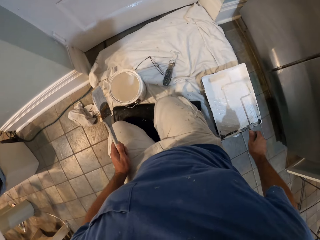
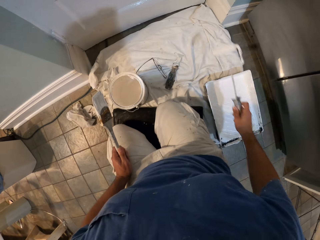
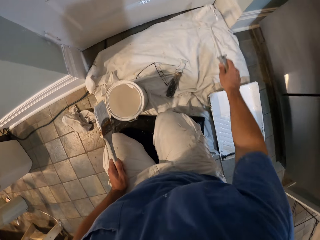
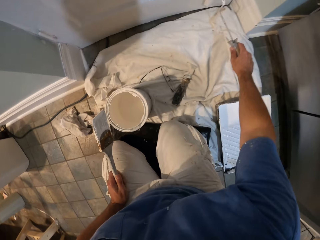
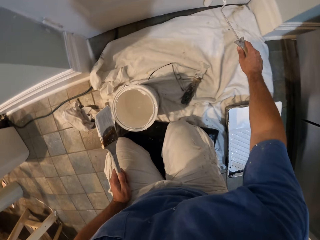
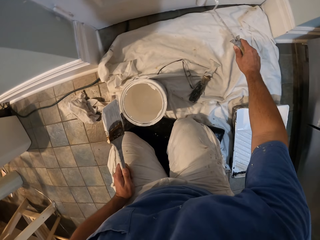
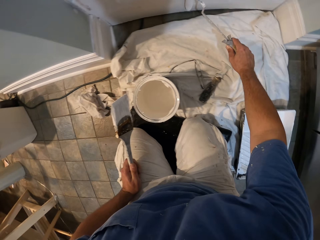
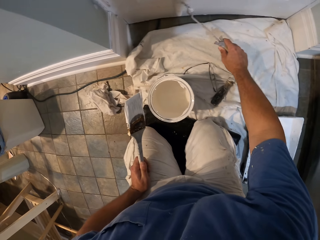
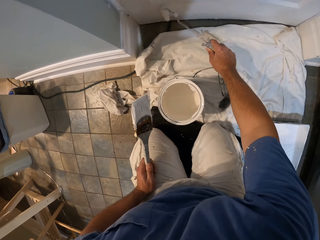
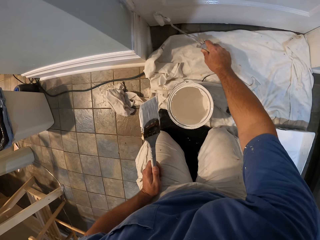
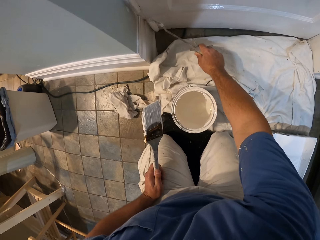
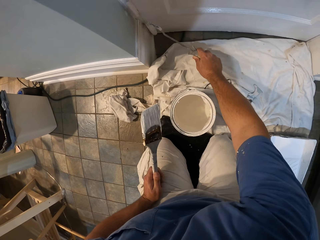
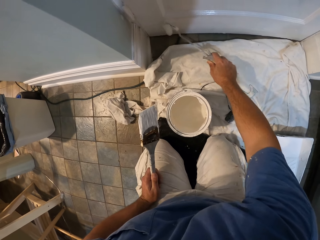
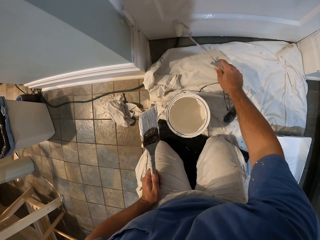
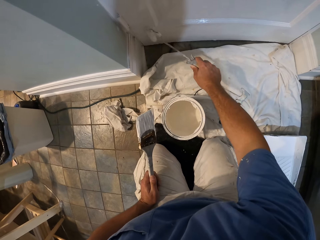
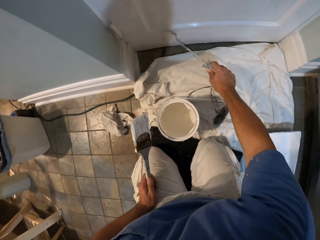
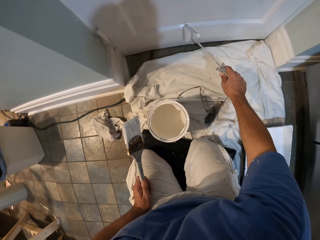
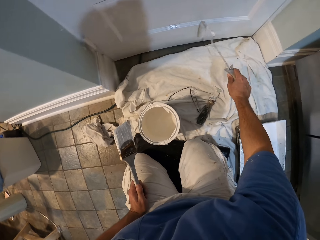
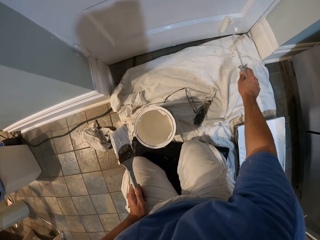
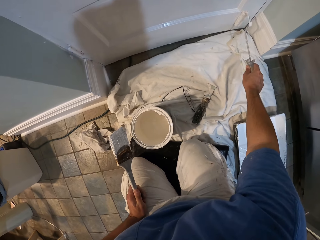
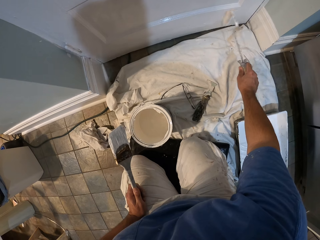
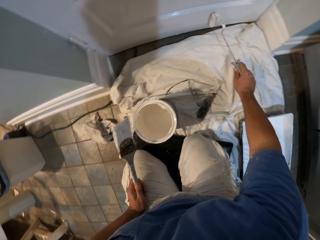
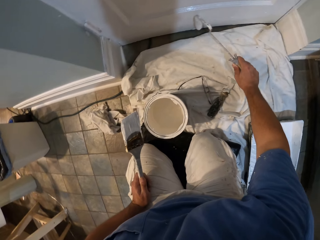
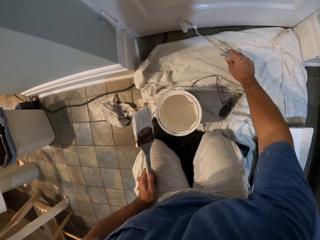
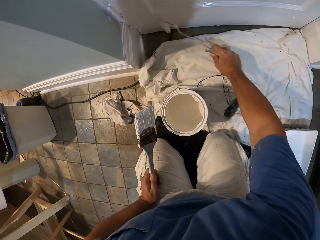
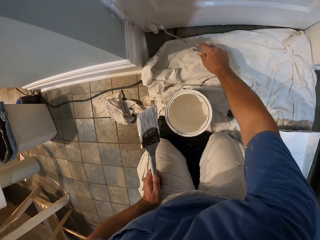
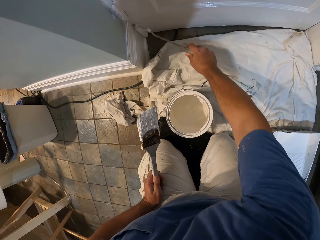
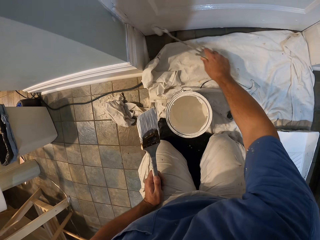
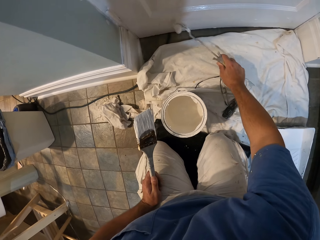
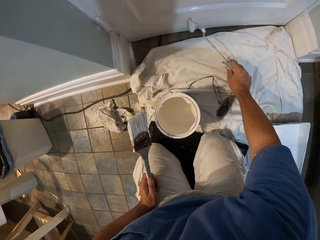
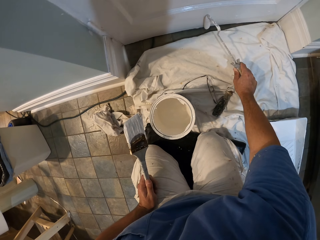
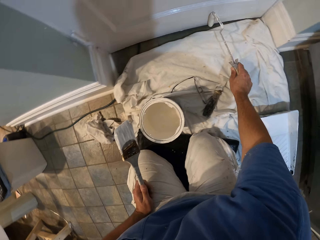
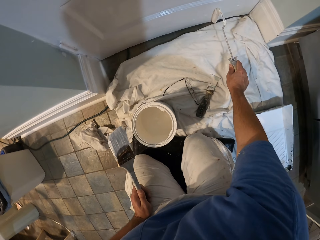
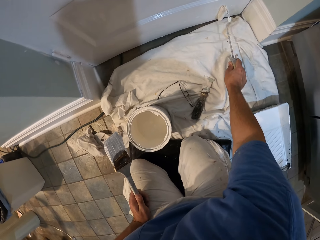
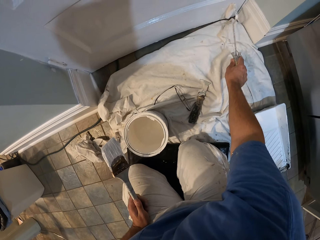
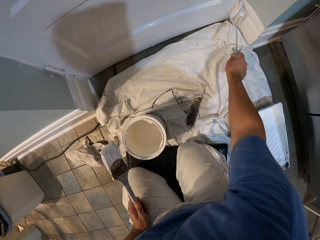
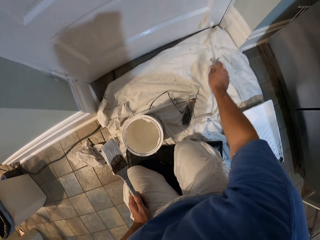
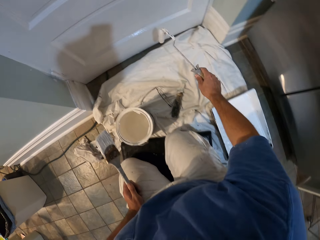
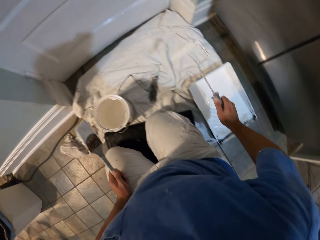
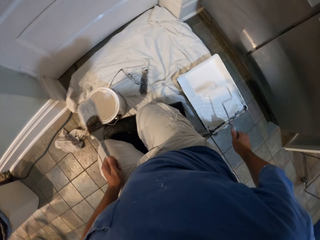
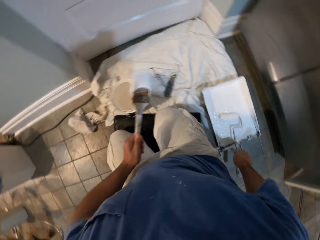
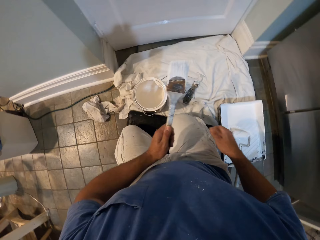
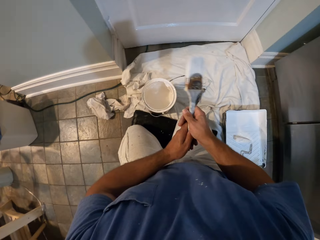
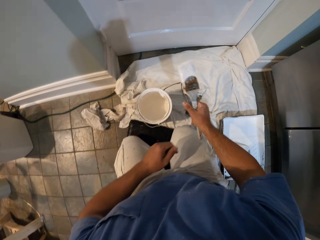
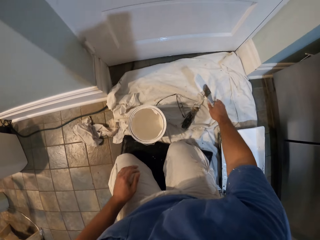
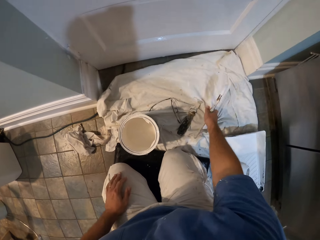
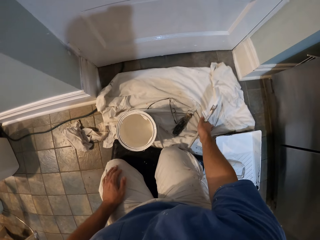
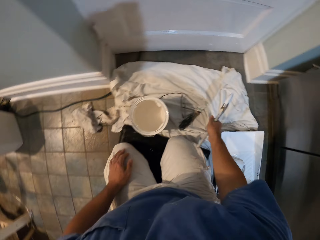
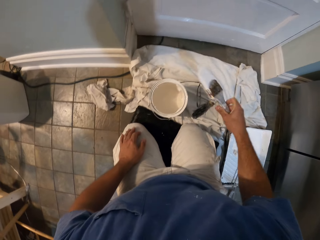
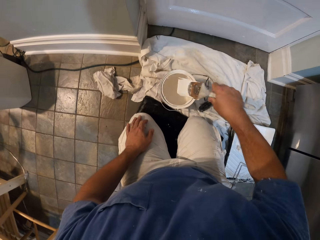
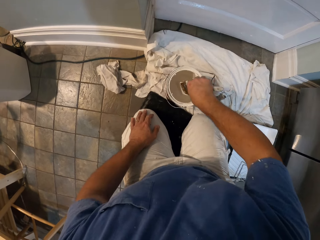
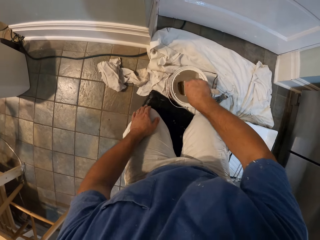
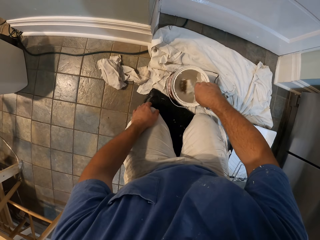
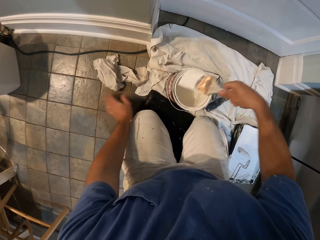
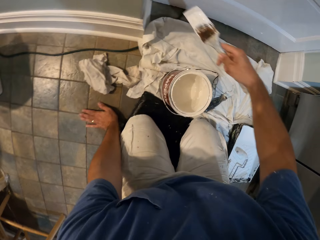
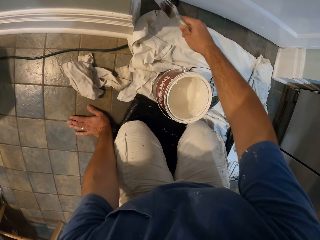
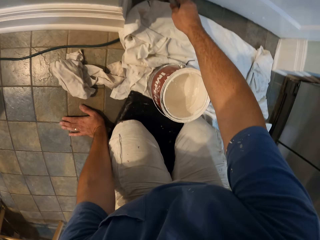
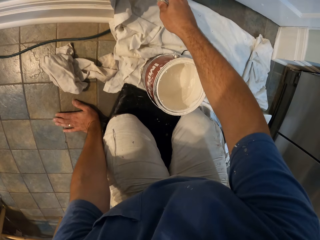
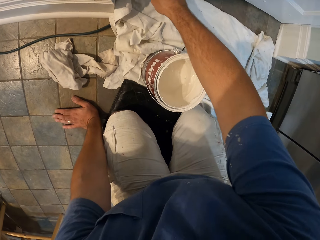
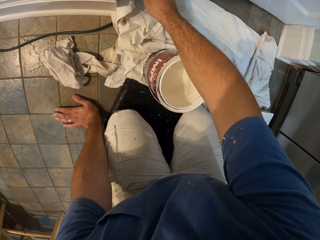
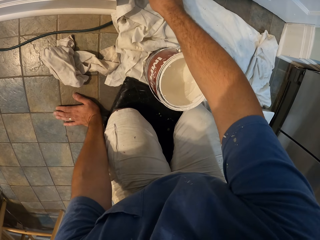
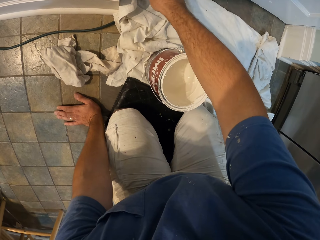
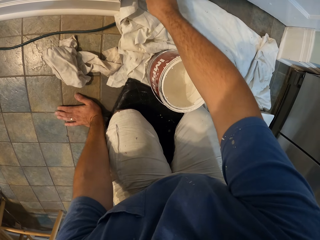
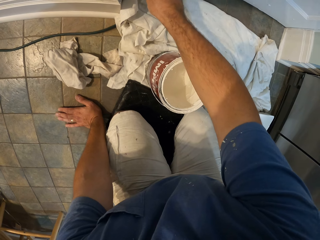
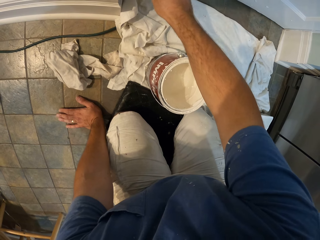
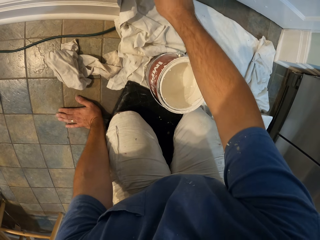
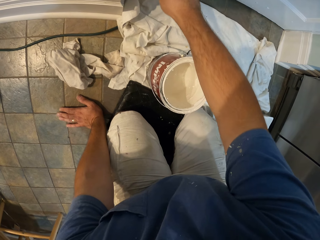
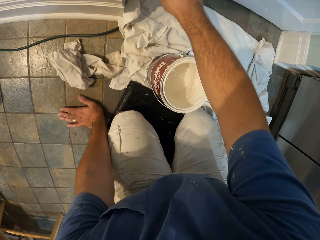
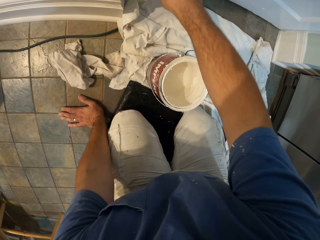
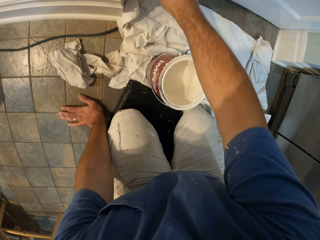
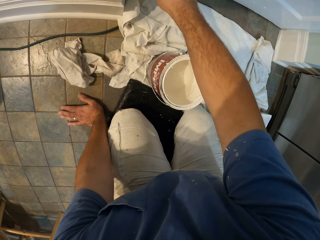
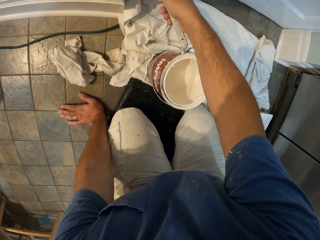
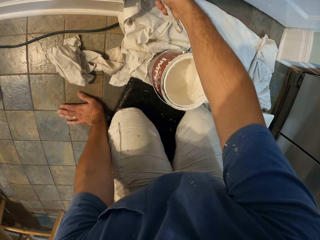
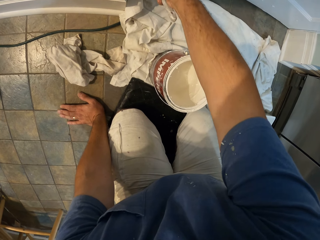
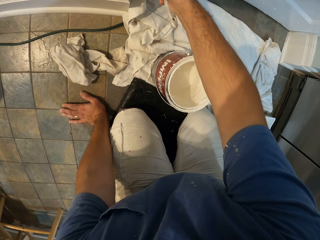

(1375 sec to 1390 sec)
The camera wearer paints the door with the paint roller. He puts the paint roller back into the paint roller tray. He passes the paint brush in his left hand to his right hand. He moves the rag slightly. He dips the paint brush into the paint bucket. He paints the door with the paint brush.

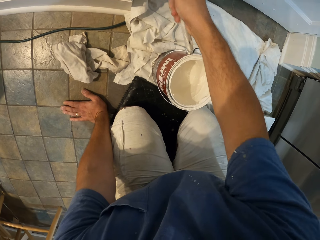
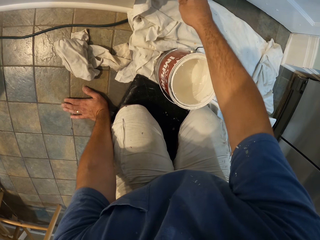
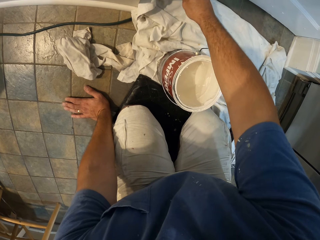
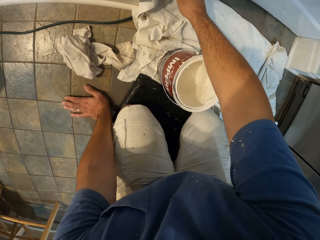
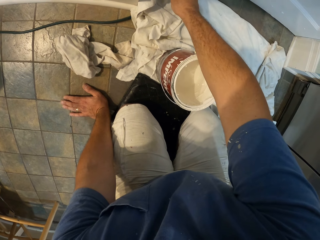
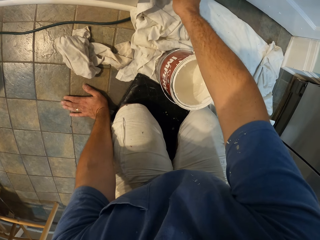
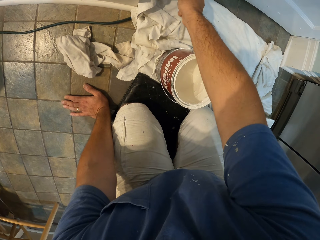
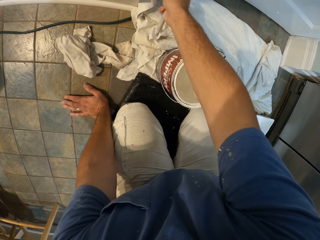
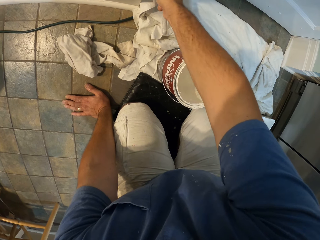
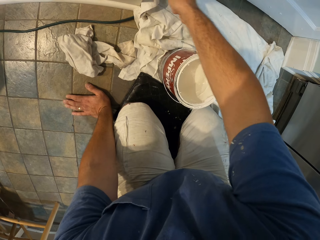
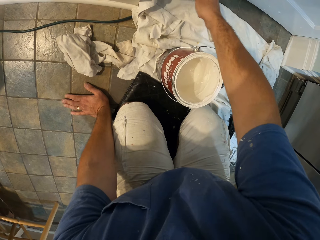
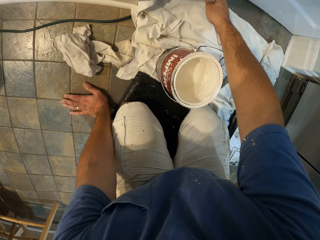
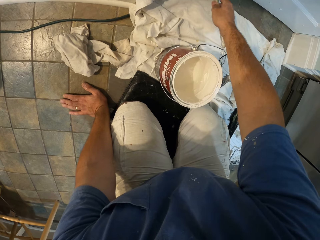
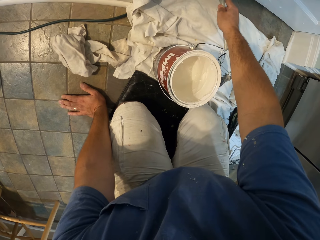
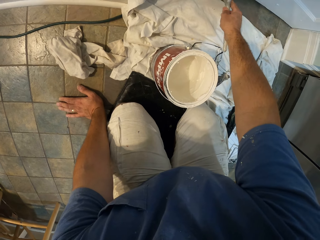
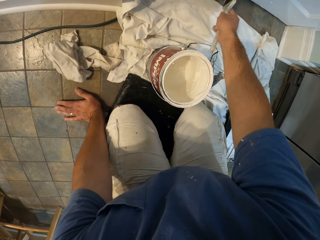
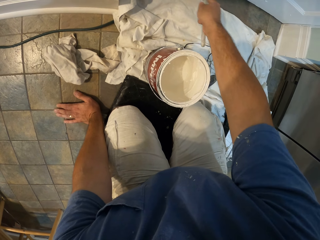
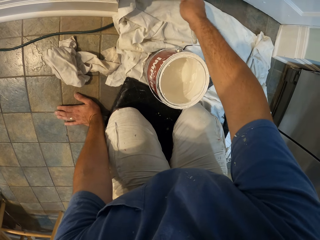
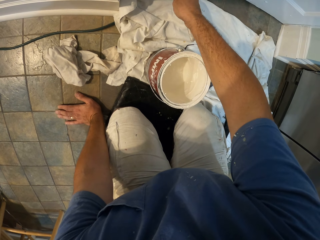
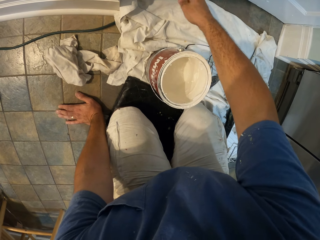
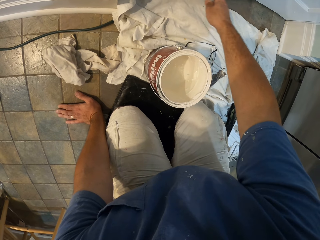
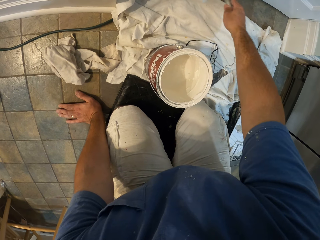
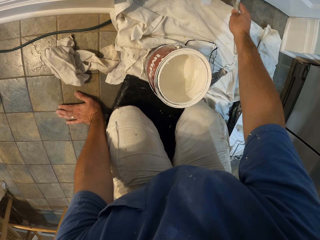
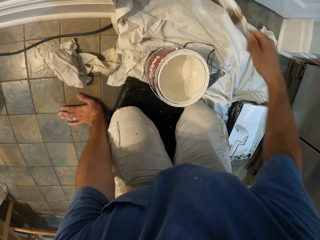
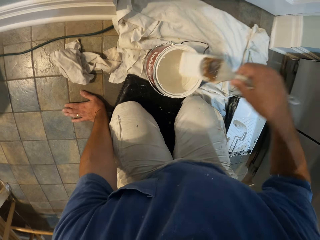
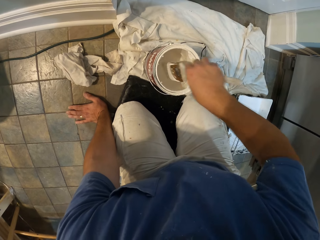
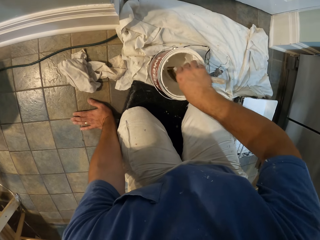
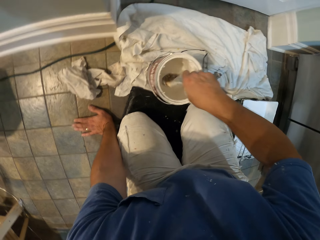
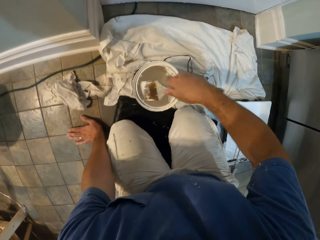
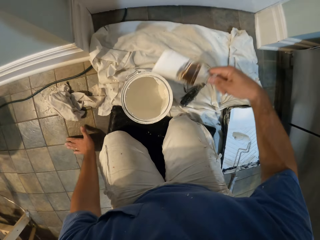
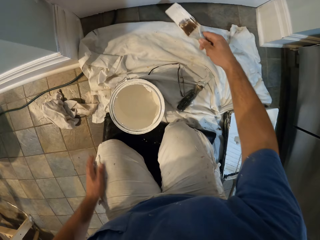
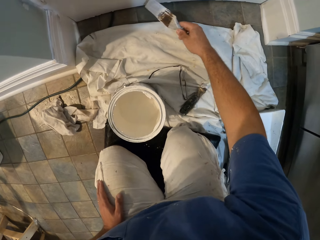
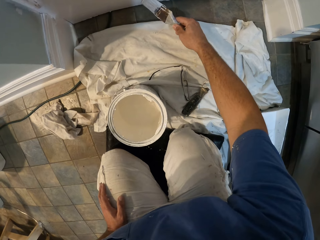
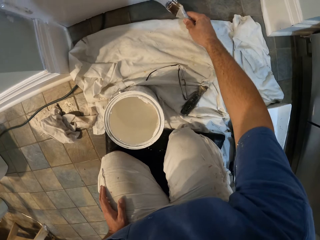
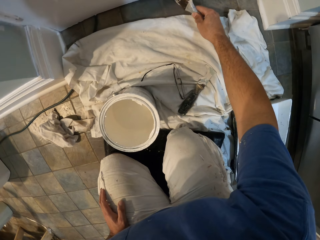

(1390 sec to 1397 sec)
The camera wearer dips the paint brush into the paint bucket again. They paint the door with the paint brush.
